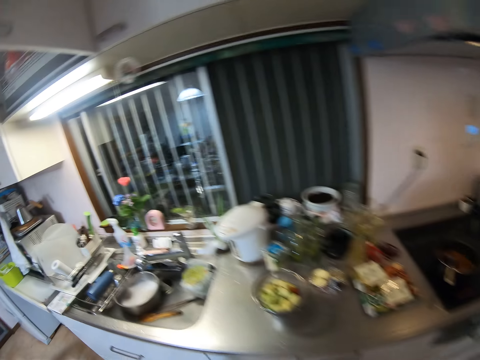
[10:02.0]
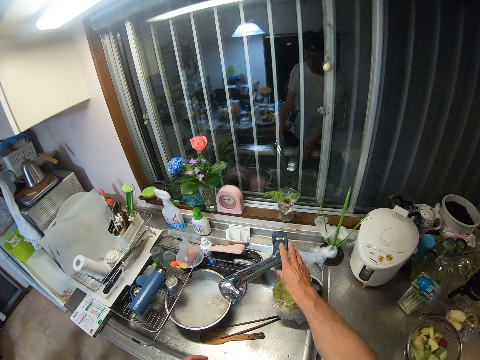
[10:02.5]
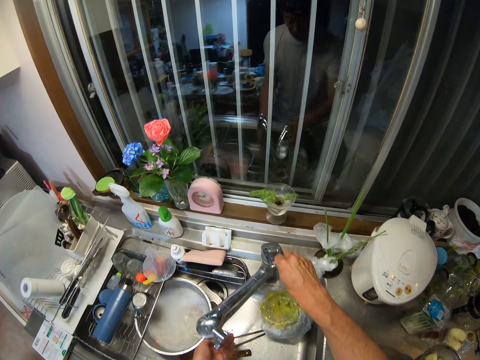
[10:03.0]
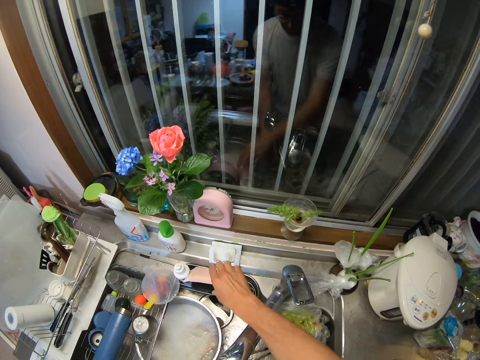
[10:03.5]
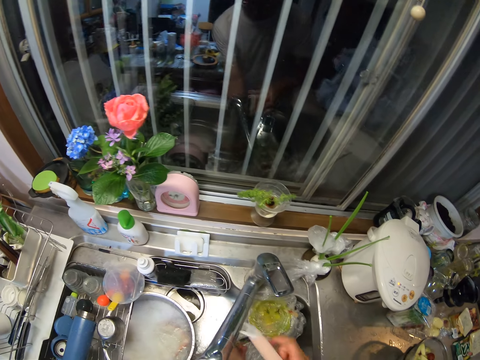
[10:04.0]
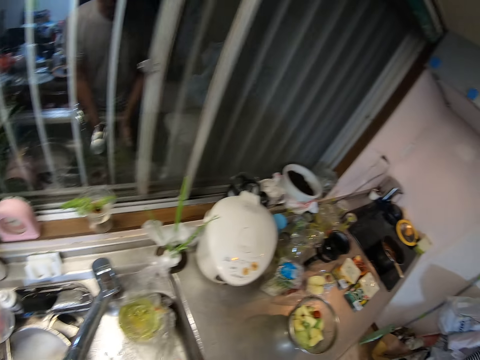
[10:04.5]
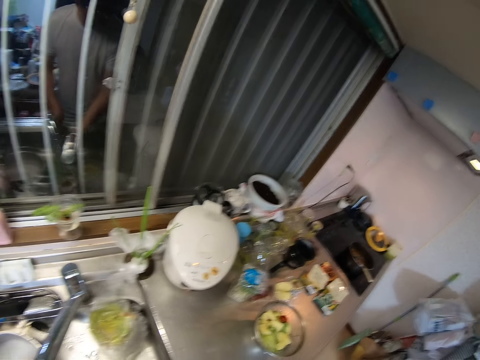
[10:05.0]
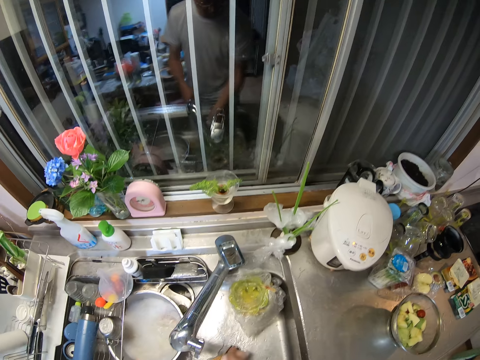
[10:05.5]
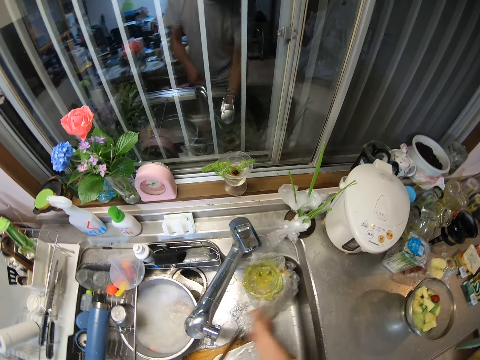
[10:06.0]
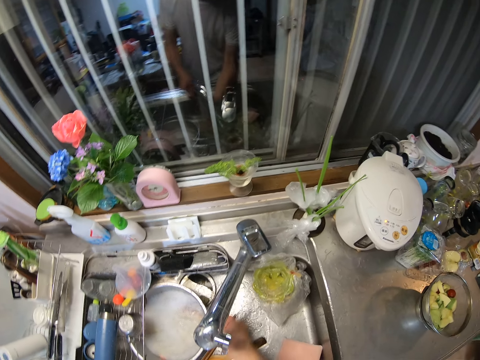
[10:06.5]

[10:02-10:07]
The camera wearer opens the tap. She picks up a scrub sponge from the sink rack with her right hand. She picks up the chopsticks from the sink with her left hand. She washes the chopsticks with the sponge in her right hand under the tap.

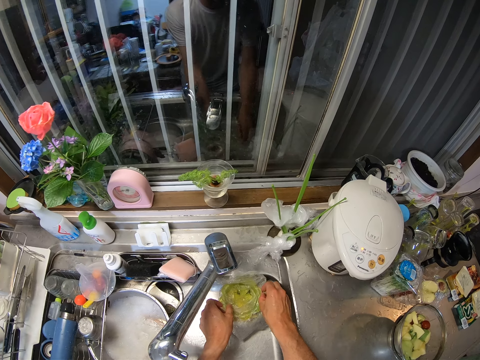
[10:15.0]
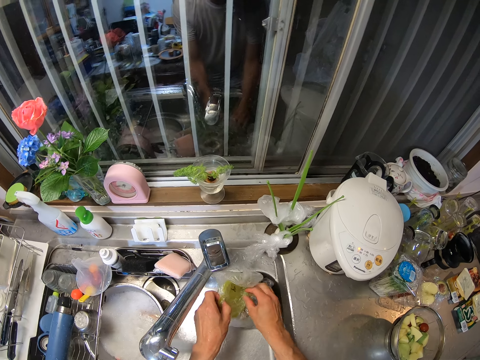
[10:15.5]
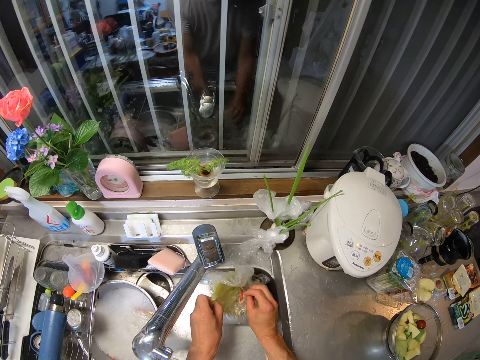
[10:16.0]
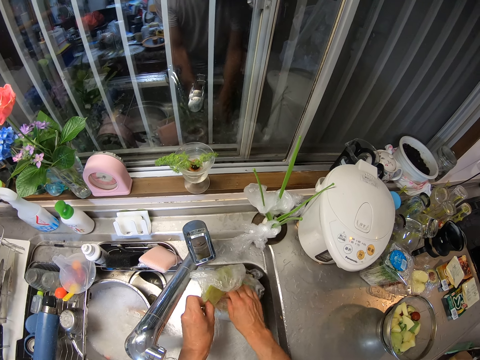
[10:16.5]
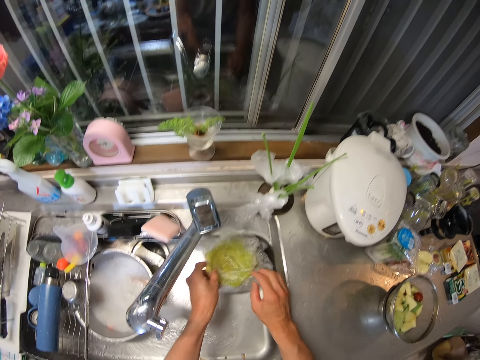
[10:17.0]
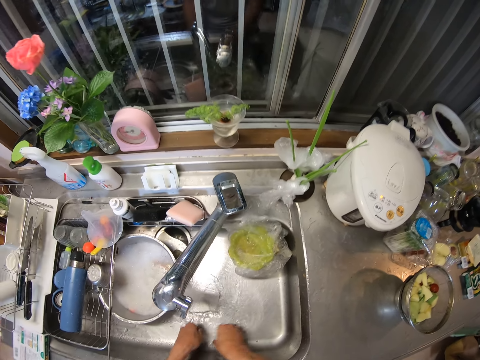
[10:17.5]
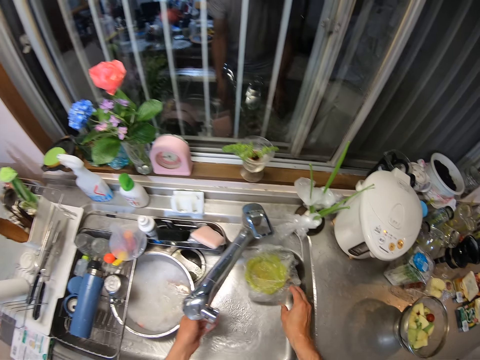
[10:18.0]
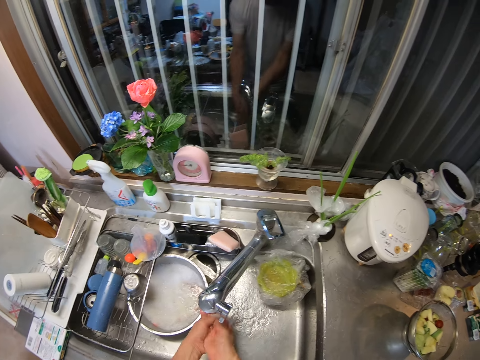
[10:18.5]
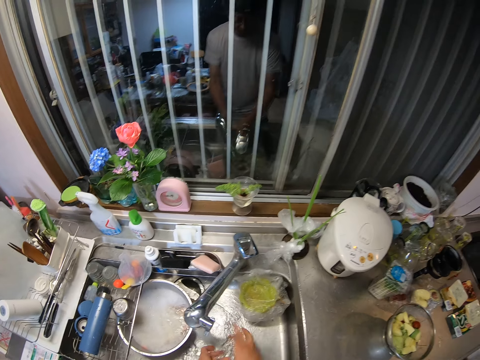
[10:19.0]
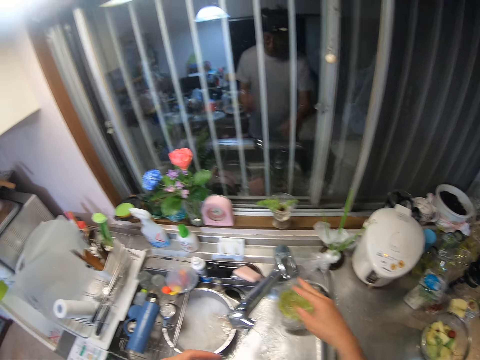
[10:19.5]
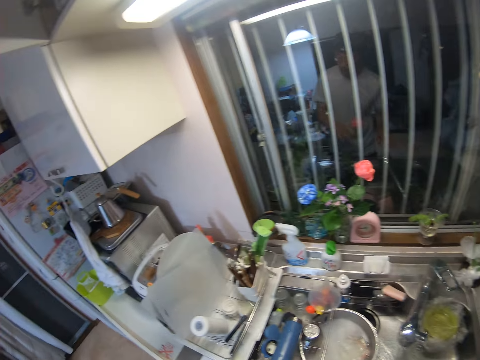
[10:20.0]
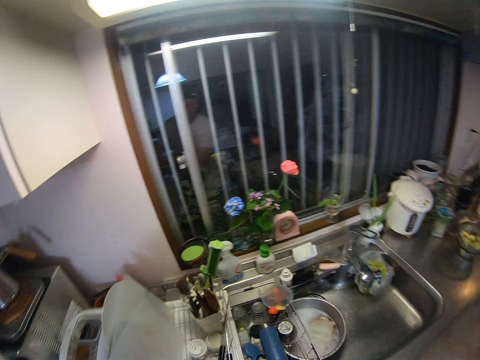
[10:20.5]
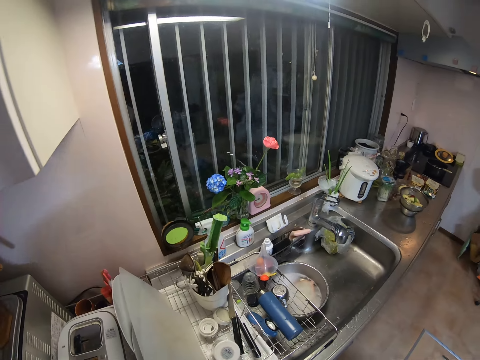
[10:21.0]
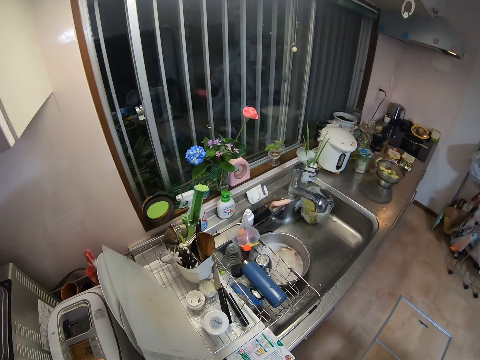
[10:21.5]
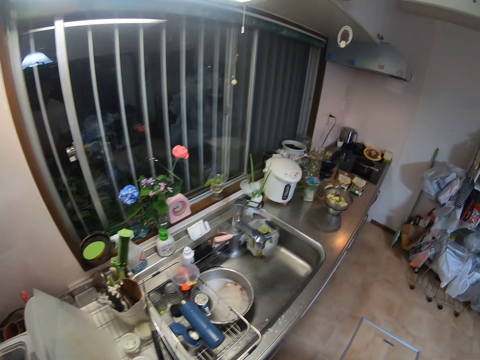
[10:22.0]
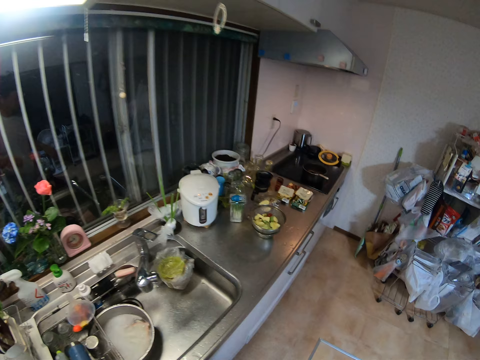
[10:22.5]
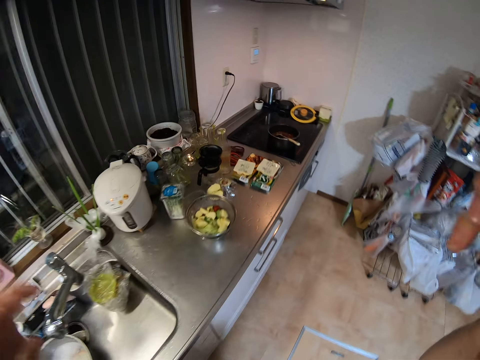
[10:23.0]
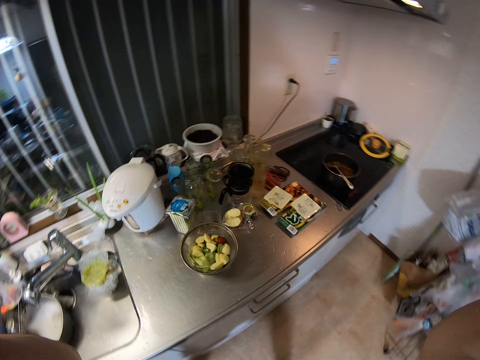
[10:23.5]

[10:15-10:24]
The camera wearer takes the polythene bag. She places the dirt in her right hand into the trash in the sink. She places the nylon in her left hand on the trash in the sink. She rinses her hands under the tap. She closes the tap with her right hand. She adjusts the camera.
